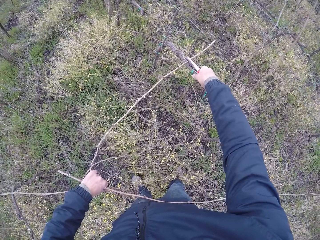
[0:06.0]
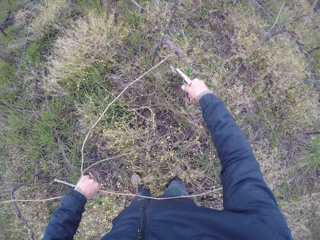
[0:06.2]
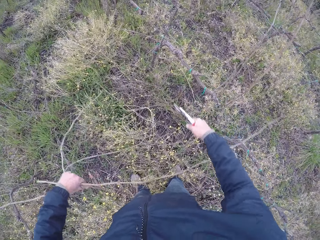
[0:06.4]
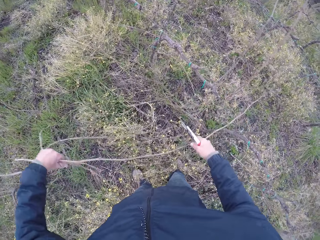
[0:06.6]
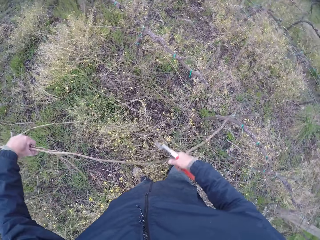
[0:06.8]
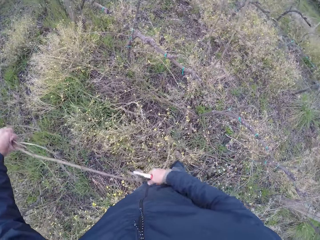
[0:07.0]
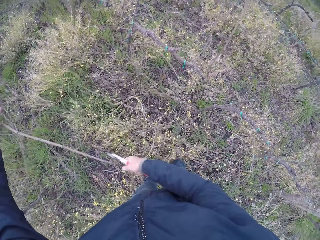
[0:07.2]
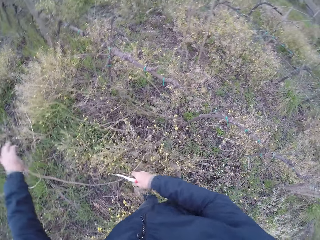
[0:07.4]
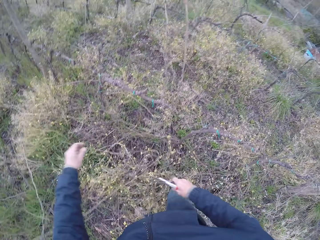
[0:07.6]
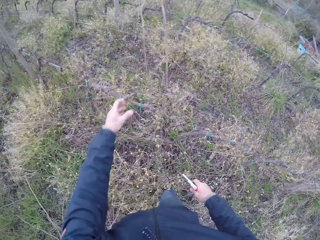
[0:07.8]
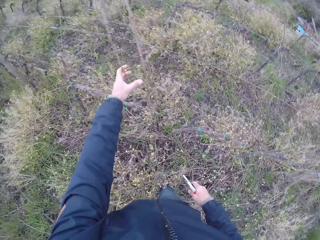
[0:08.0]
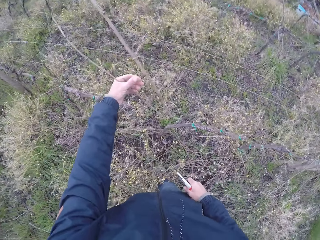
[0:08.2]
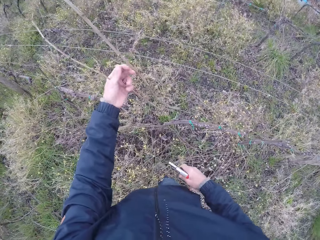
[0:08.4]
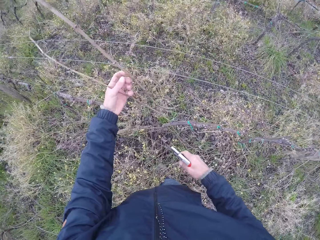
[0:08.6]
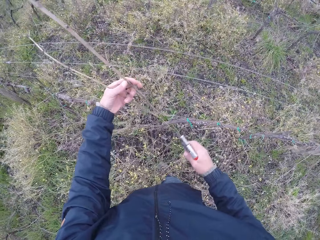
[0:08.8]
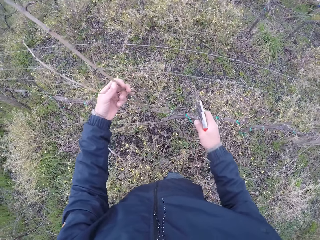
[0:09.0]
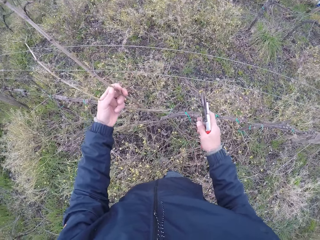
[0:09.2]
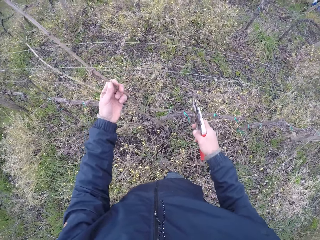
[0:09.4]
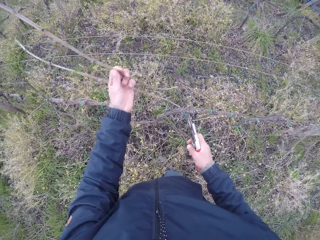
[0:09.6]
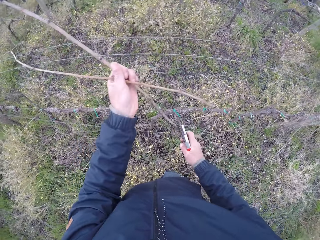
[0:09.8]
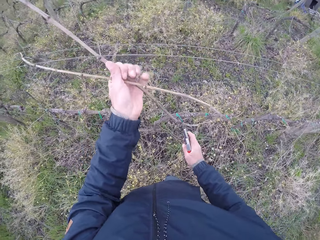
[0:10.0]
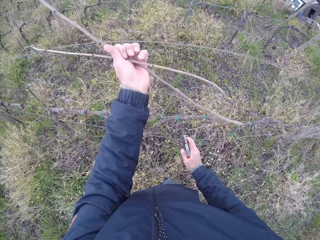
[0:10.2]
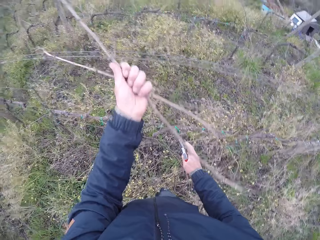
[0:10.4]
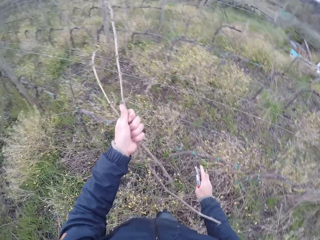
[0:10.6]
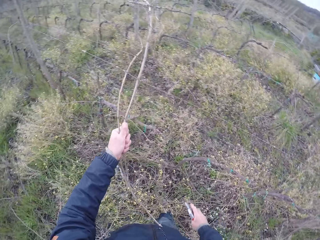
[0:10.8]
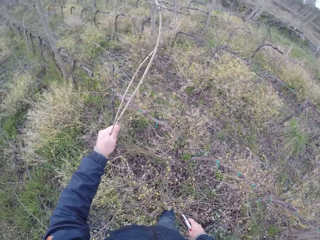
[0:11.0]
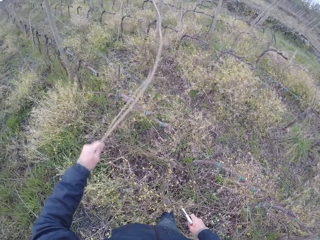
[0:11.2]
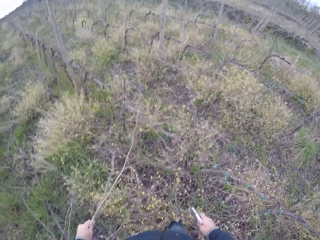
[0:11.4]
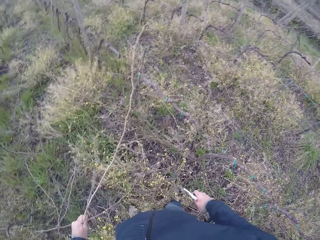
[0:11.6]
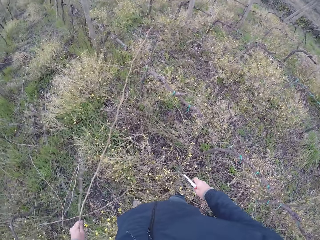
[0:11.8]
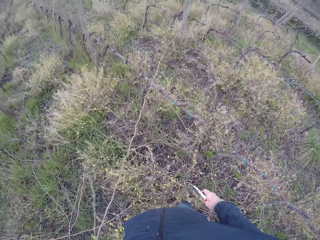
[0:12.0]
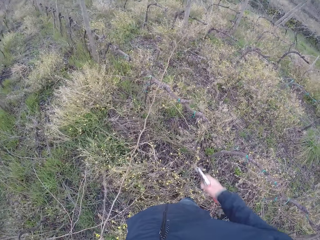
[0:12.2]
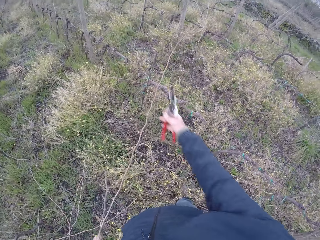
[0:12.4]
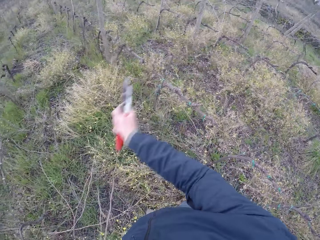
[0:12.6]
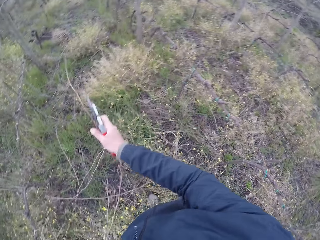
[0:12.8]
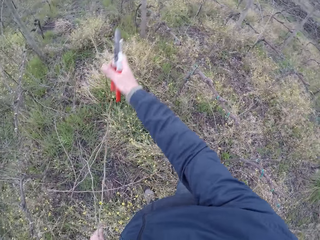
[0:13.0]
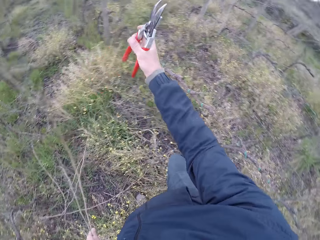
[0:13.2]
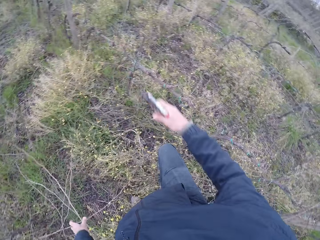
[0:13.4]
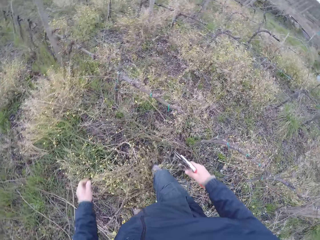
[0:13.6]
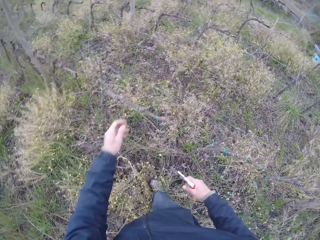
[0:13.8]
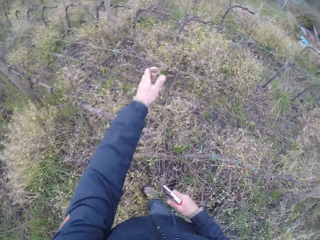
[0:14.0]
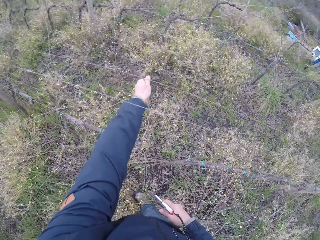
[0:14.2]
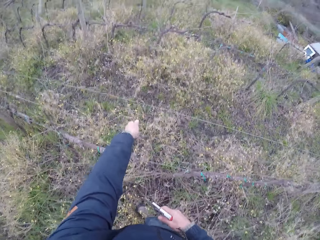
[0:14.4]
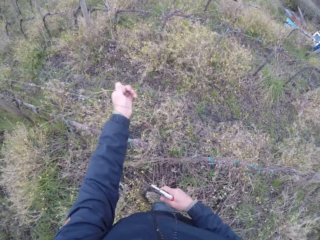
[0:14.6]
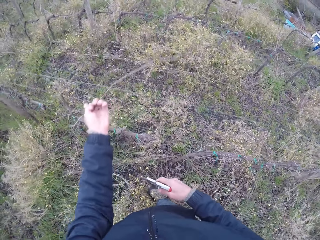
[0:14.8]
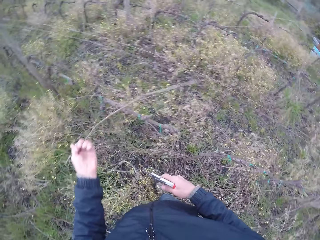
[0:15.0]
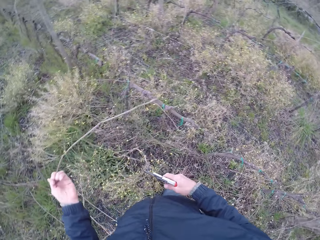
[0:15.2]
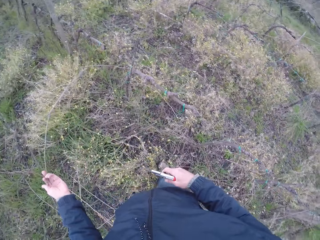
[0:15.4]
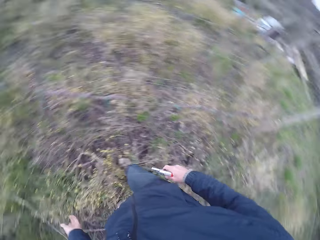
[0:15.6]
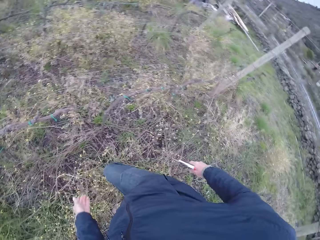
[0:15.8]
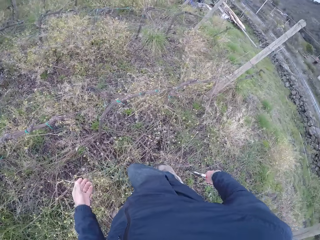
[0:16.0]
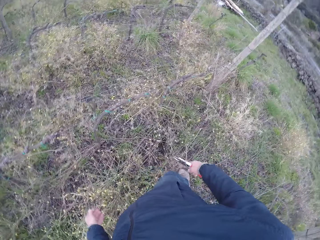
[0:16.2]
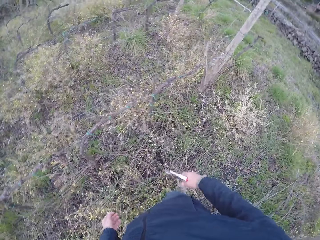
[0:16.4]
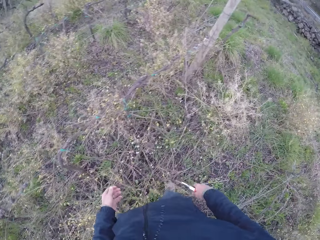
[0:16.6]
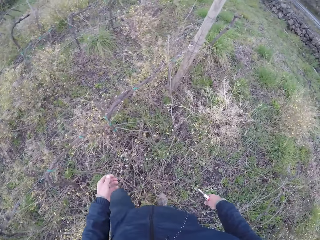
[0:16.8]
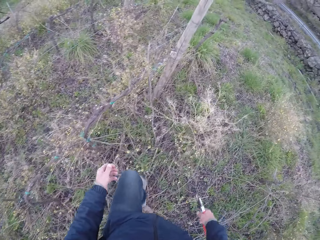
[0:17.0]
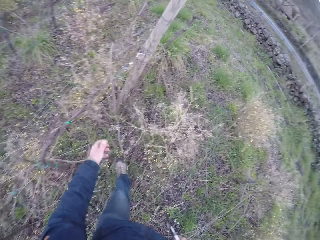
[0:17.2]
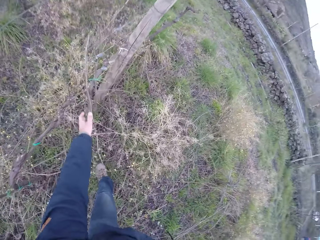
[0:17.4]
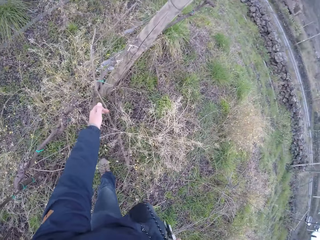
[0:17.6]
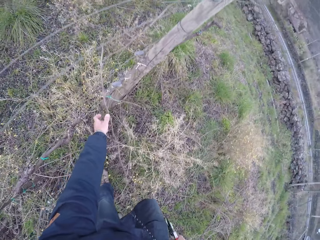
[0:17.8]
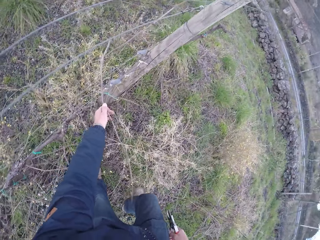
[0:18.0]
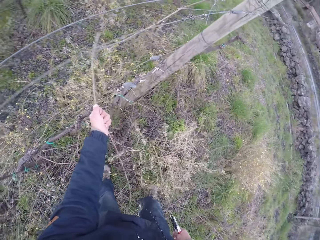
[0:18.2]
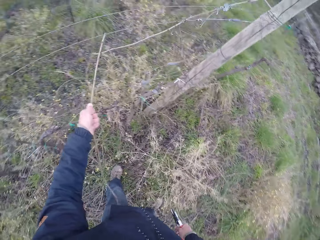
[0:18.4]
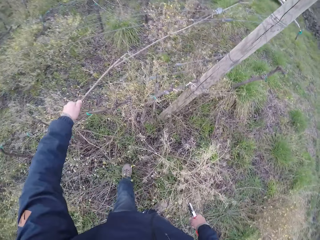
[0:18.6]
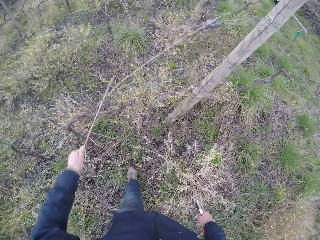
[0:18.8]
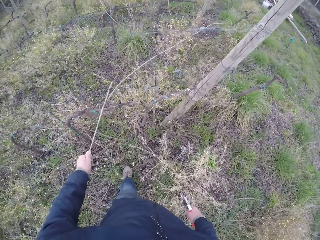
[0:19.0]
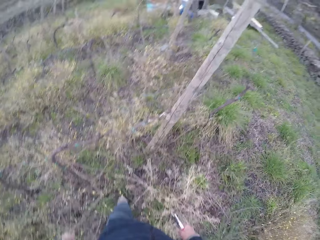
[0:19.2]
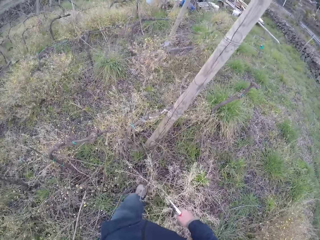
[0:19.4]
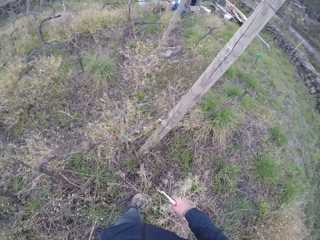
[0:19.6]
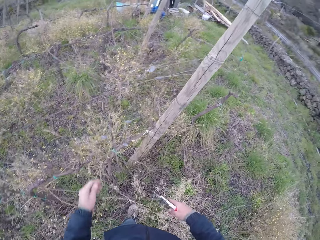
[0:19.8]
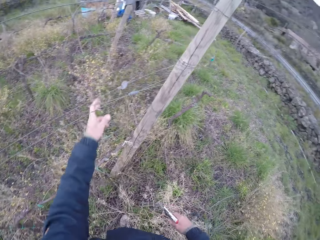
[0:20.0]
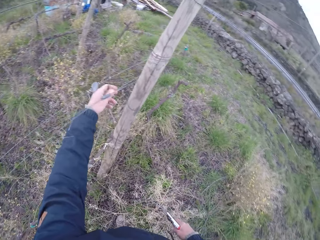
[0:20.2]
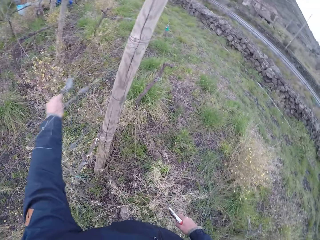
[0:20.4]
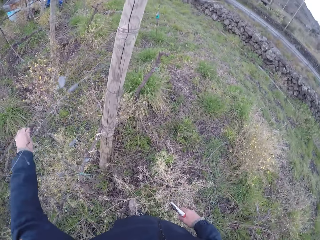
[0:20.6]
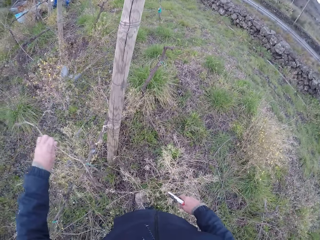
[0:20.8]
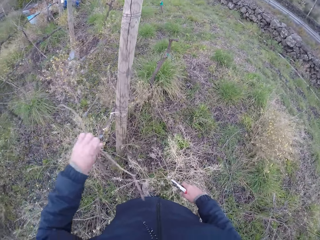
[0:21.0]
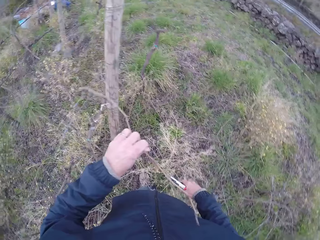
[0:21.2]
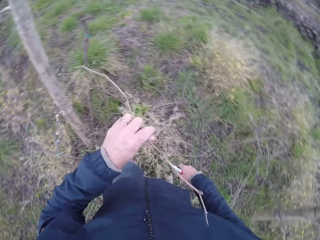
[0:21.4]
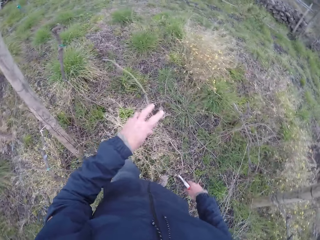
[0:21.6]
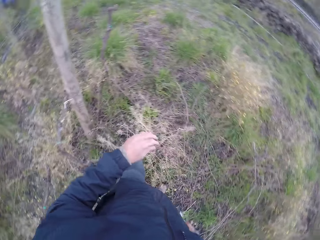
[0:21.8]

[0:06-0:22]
The camera wearer drops the sticks to the ground with his left hand. He pushes the sticks to the ground with his right hand. He pulls some dried sticks from the mesh fence with his left hand. He pulls a stick from the mesh fence with his right hand. He drops the stick to the ground with his left hand. He pulls a stick from the mesh fence with his left hand. He drops the stick to the ground with his left hand. He pulls a stick from the mesh fence with his left hand. He drops the stick to the ground with his left hand. He pulls a stick from the mesh fence with his left hand. He drops the stick to the ground with his left hand.

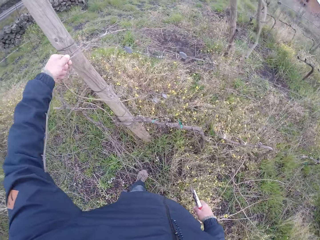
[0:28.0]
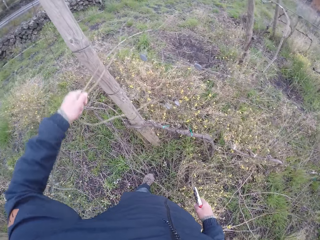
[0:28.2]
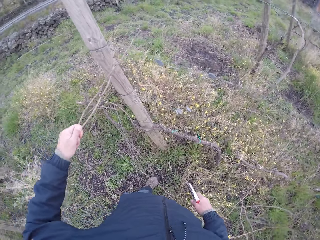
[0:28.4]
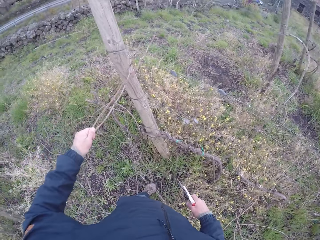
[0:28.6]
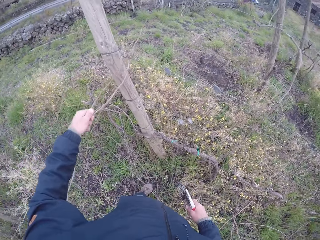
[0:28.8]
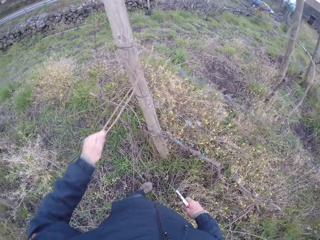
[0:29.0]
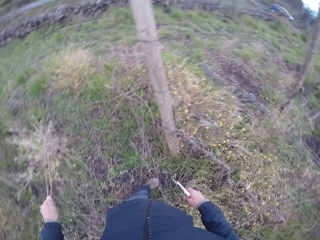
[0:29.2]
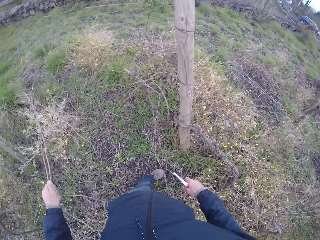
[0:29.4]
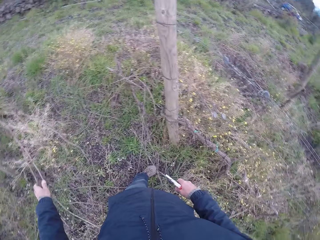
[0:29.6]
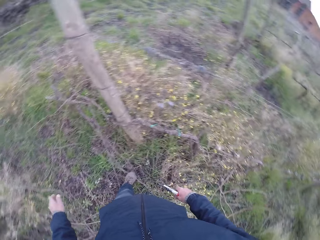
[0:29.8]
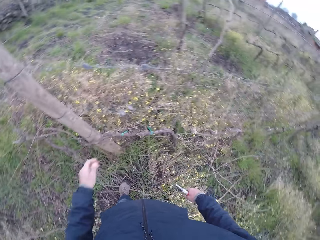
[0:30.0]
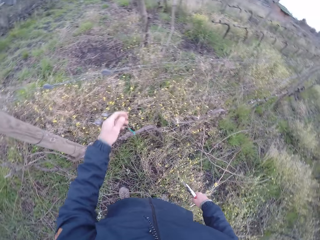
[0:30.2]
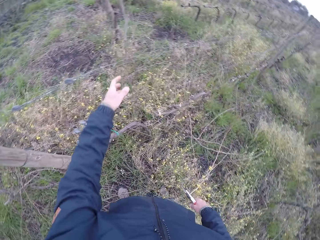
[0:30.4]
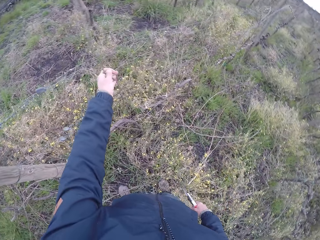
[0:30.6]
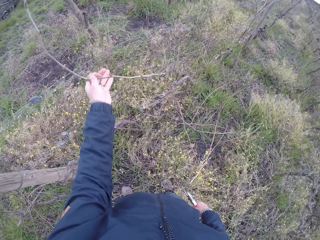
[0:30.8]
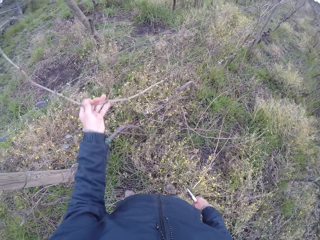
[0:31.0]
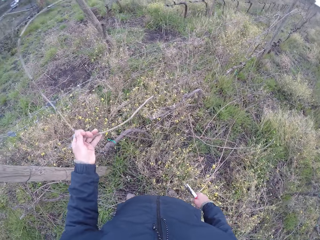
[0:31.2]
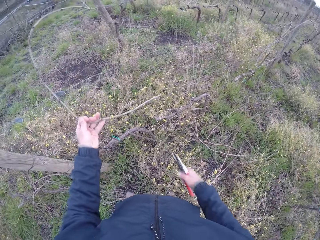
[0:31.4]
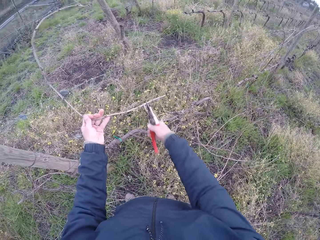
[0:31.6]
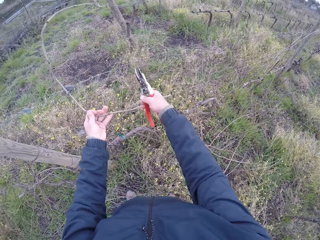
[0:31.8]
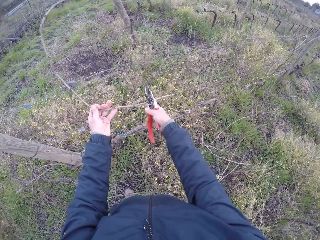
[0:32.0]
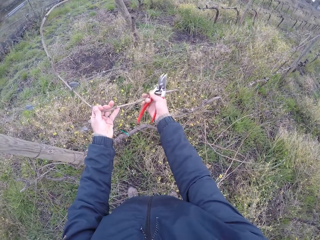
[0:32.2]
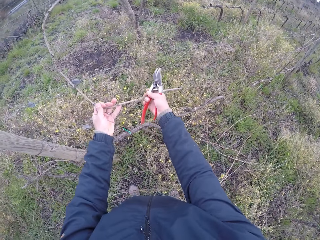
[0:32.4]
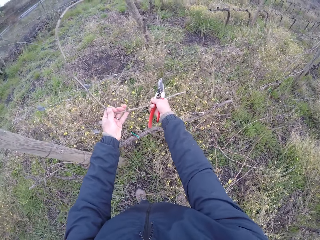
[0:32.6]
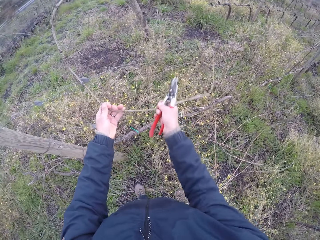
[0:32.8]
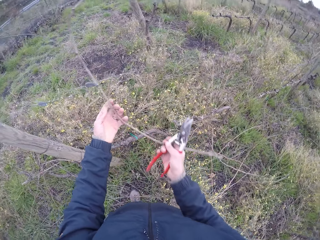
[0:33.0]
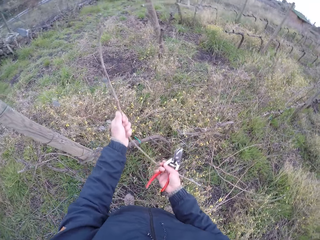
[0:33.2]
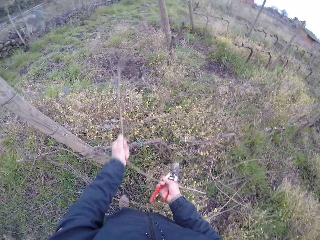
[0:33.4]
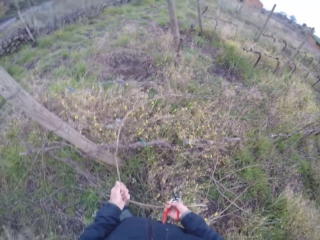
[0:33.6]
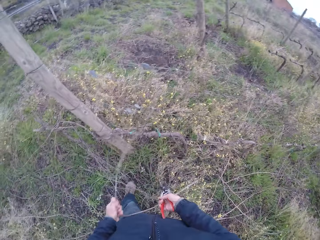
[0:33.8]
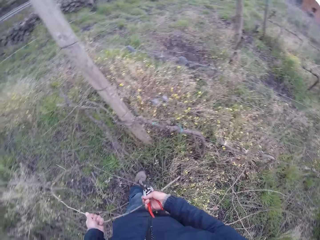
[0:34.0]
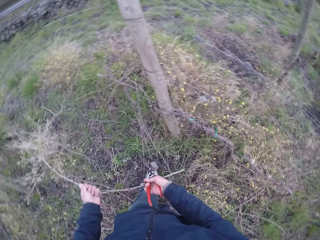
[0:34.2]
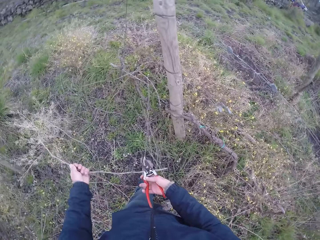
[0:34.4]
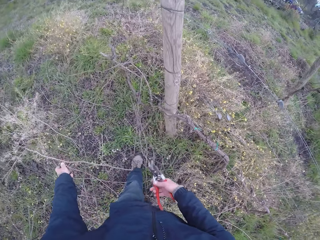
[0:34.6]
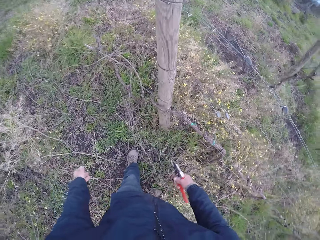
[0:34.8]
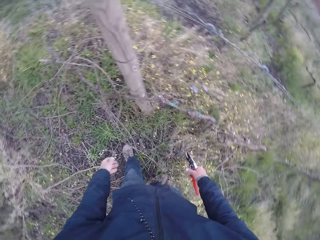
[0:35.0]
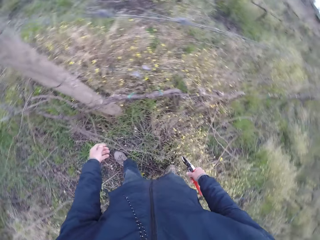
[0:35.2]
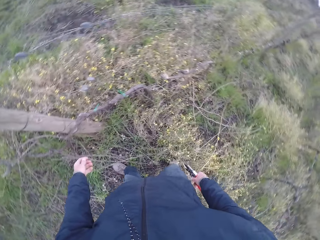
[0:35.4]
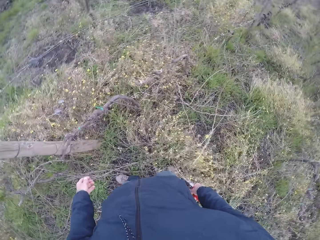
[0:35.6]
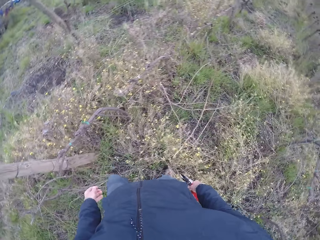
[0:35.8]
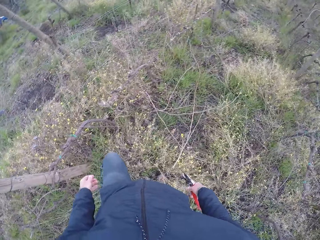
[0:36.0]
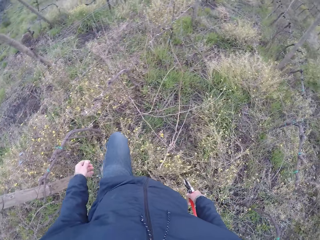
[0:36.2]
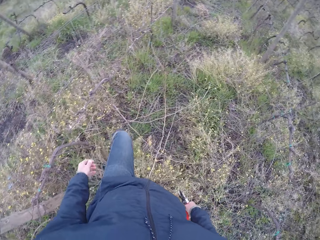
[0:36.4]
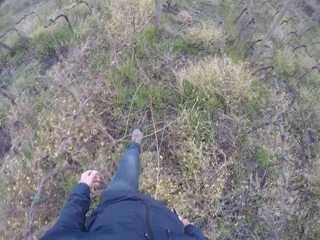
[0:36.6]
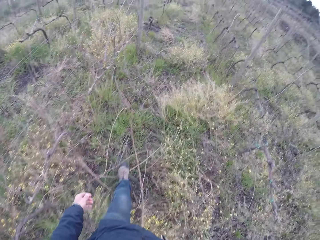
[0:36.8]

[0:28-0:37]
The camera wearer drops the sticks to the ground with his right hand. He pulls a stick from the mesh fence with his left hand. He pulls a stick from the mesh fence with both hands. He removes his right hand from the stick. He drops the stick to the ground with his left hand.
